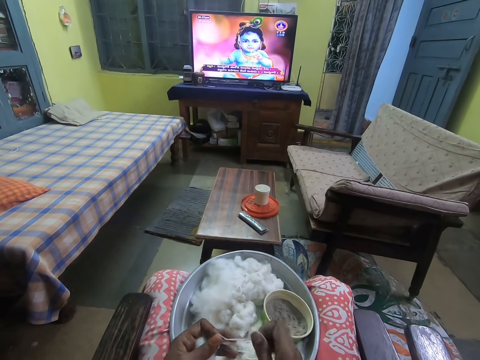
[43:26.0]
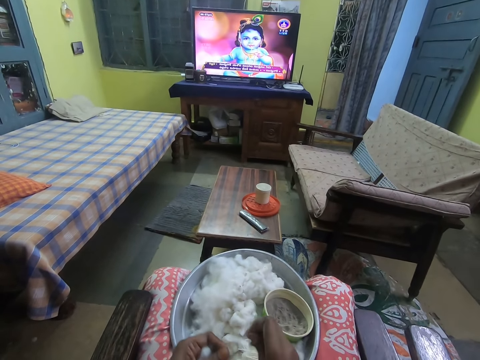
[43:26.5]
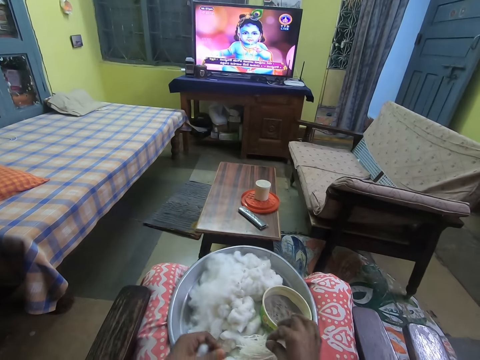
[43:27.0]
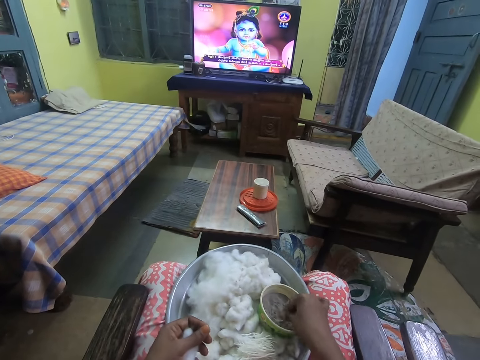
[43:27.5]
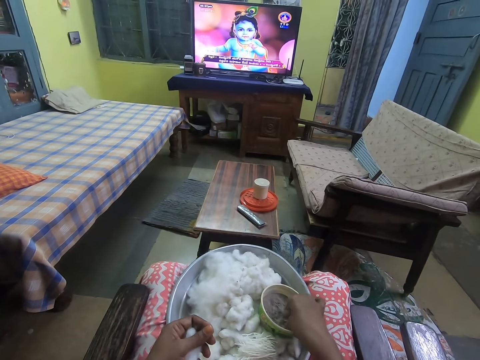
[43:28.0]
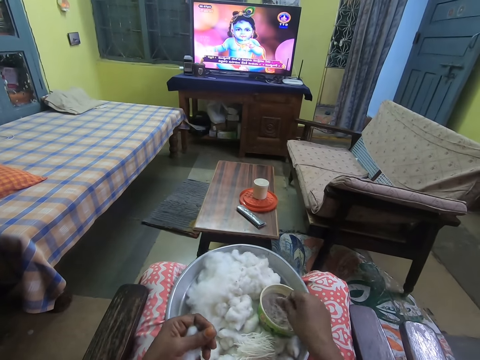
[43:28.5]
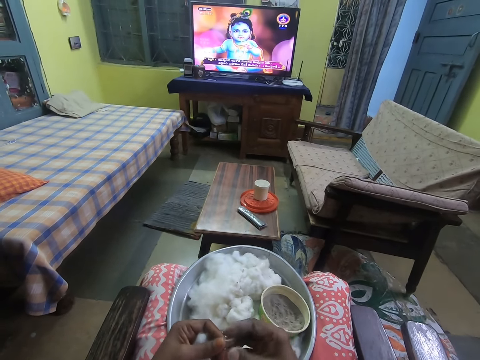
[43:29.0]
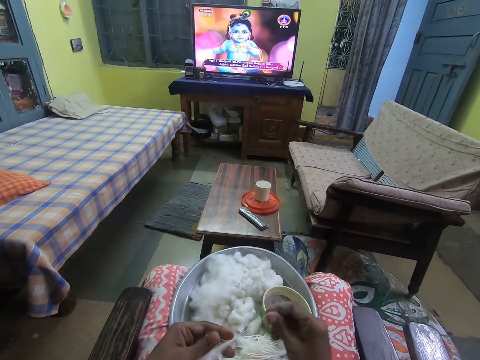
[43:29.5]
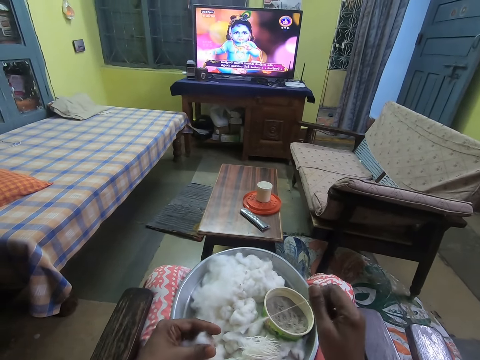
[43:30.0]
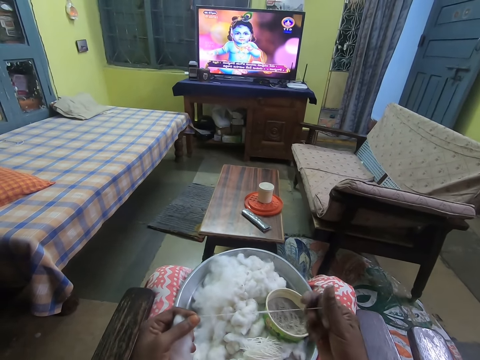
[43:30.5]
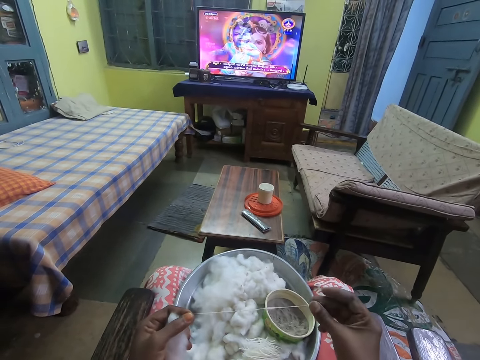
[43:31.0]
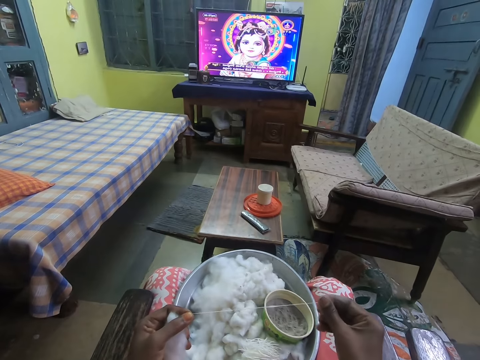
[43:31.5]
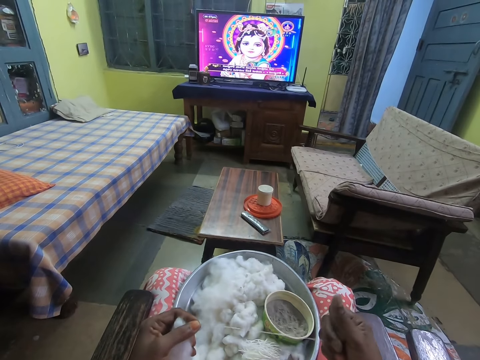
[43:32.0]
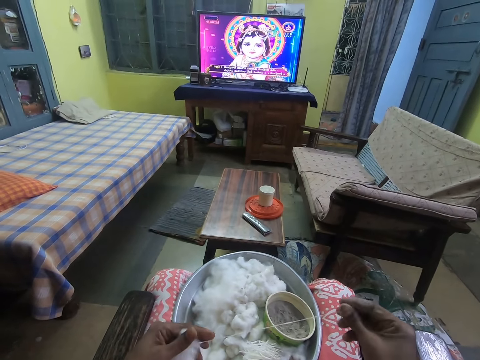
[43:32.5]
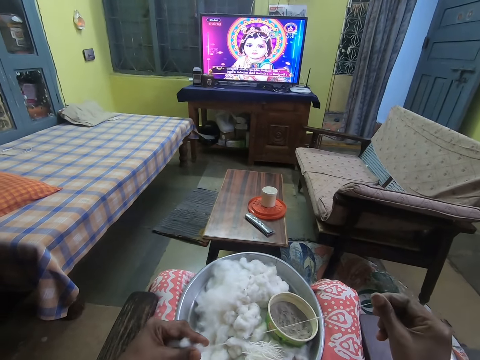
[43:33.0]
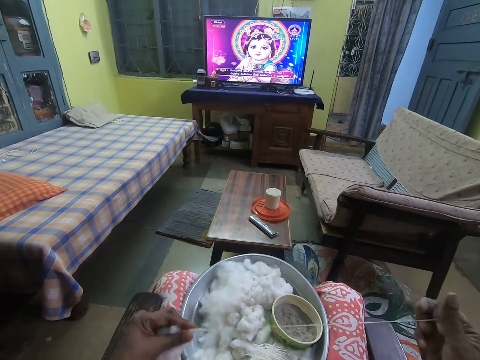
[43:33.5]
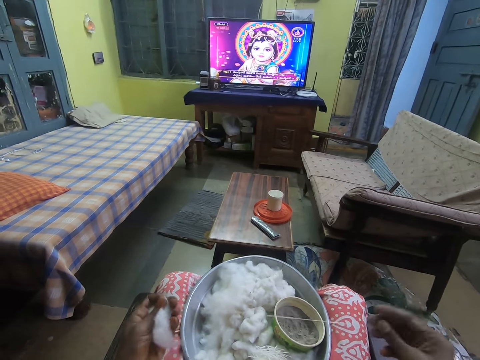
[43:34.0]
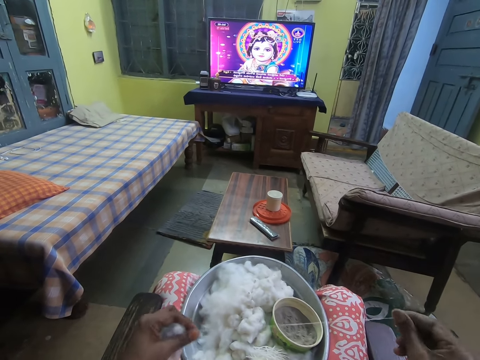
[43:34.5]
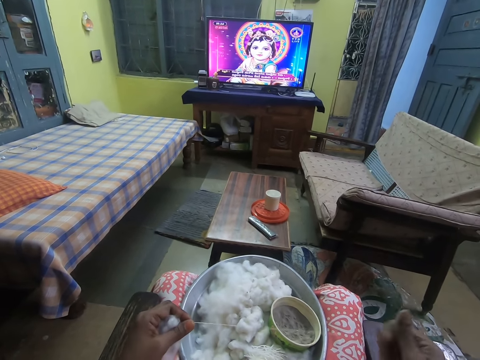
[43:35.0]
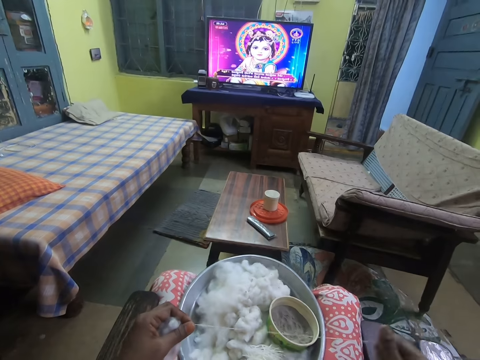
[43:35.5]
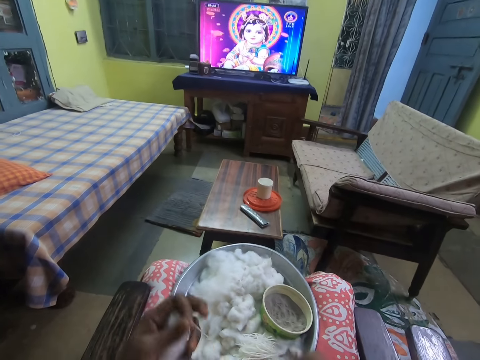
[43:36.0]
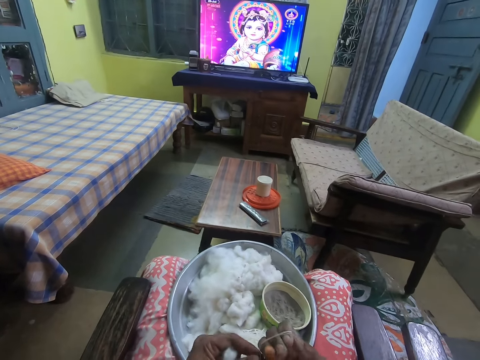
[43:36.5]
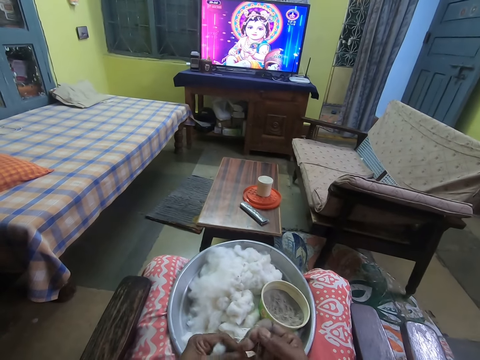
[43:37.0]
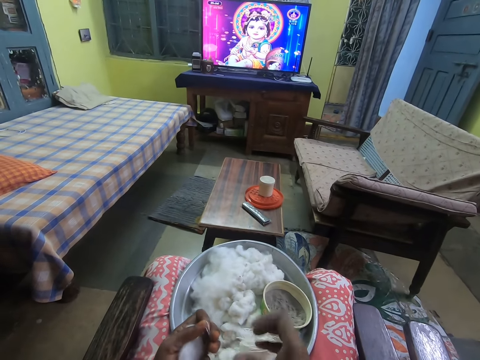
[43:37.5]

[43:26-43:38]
The camera wearer rubs her fingers on the ash in a bowl. She picks the cotton from her left hand with her right hand. She unwinds the cotton wool into thread. She rolls the cotton with both hands.

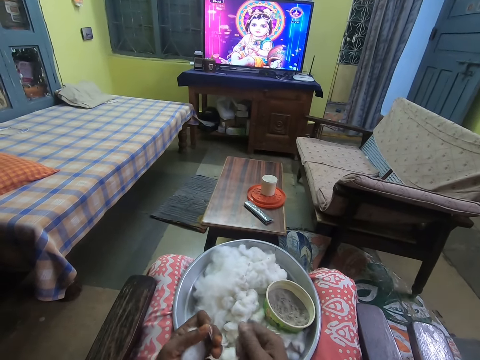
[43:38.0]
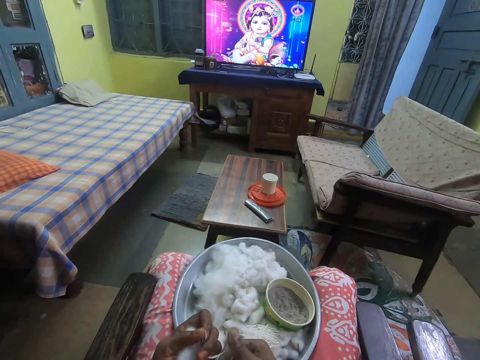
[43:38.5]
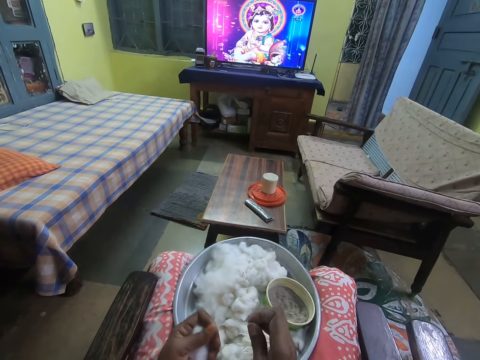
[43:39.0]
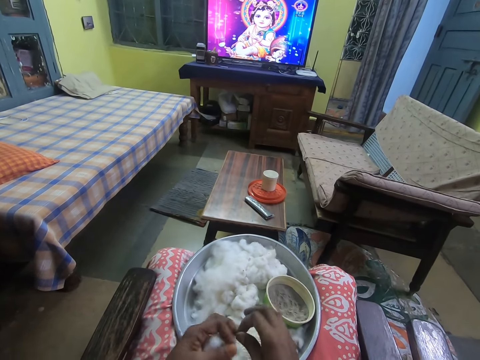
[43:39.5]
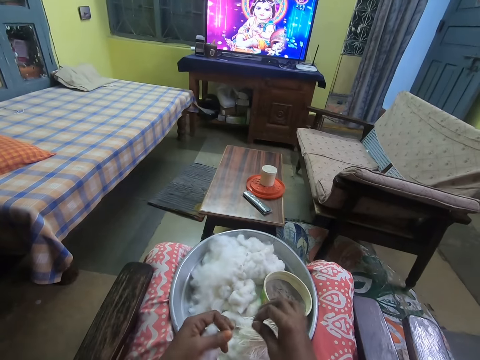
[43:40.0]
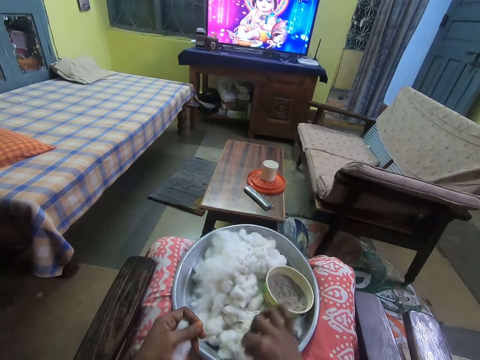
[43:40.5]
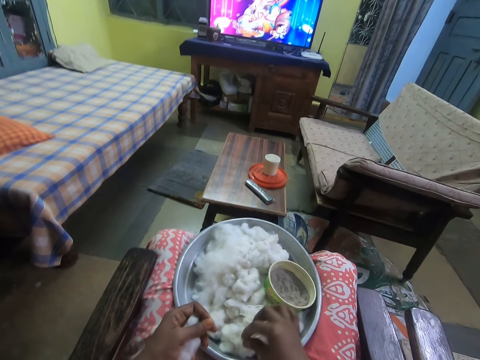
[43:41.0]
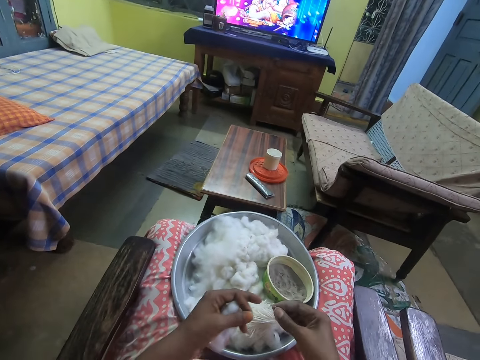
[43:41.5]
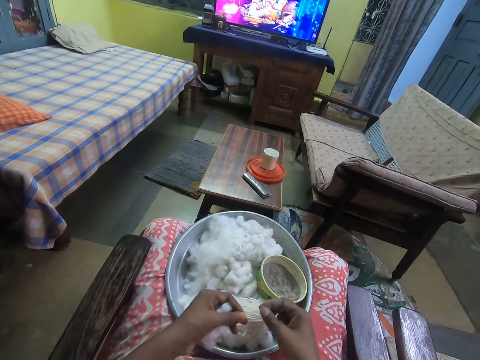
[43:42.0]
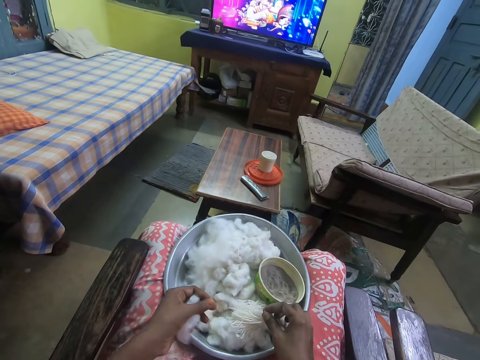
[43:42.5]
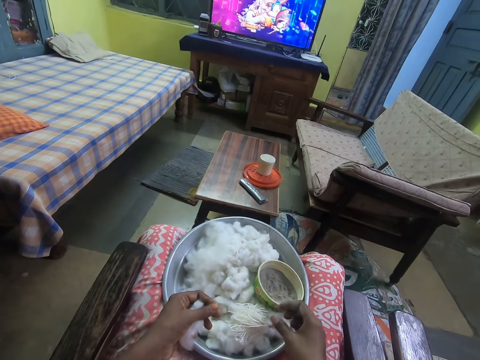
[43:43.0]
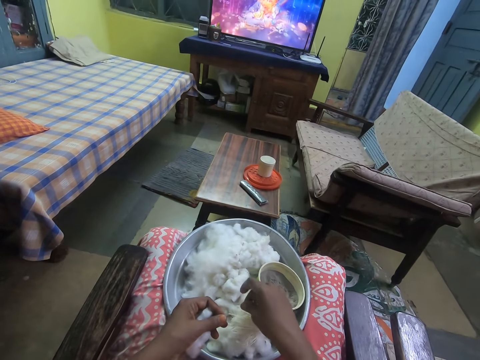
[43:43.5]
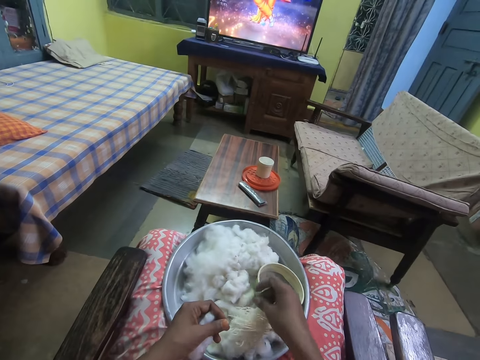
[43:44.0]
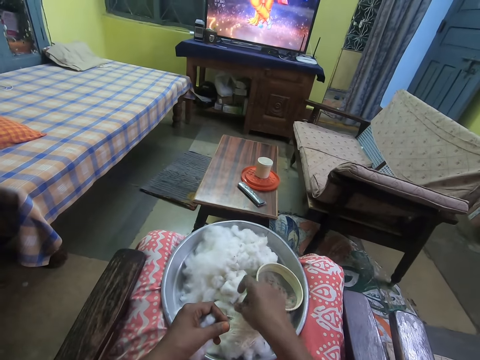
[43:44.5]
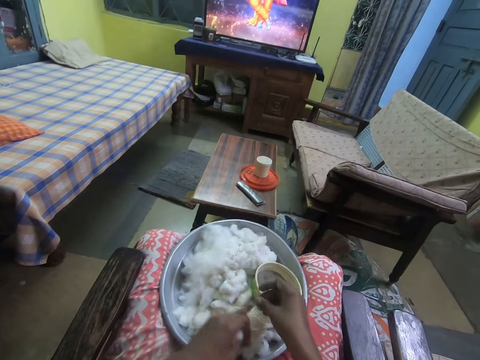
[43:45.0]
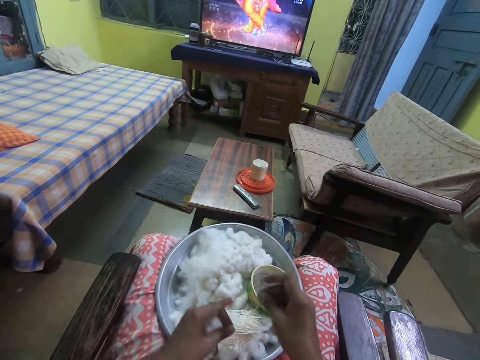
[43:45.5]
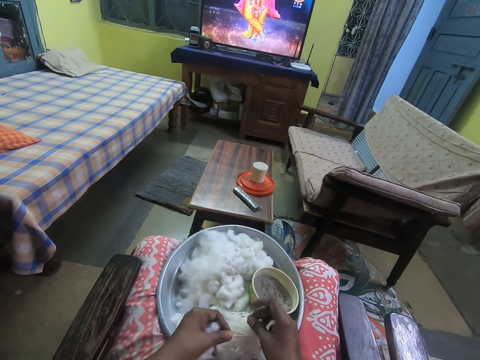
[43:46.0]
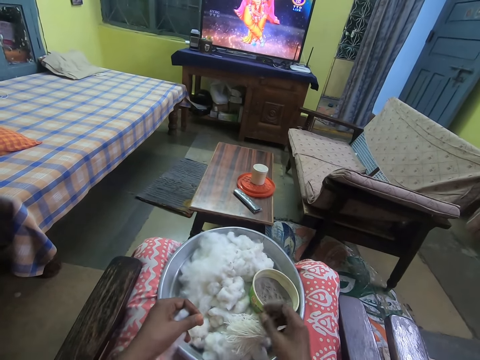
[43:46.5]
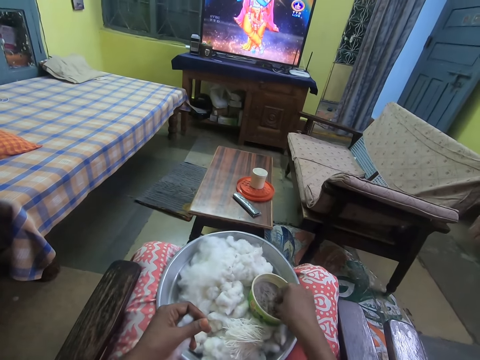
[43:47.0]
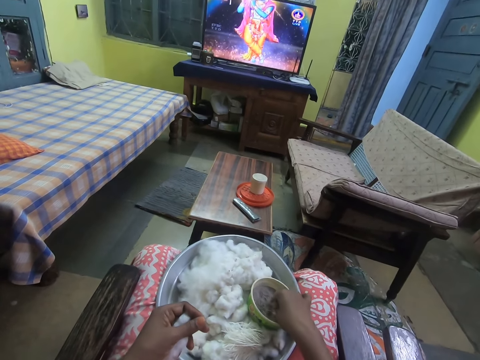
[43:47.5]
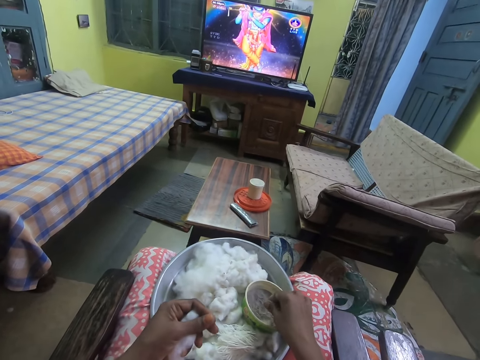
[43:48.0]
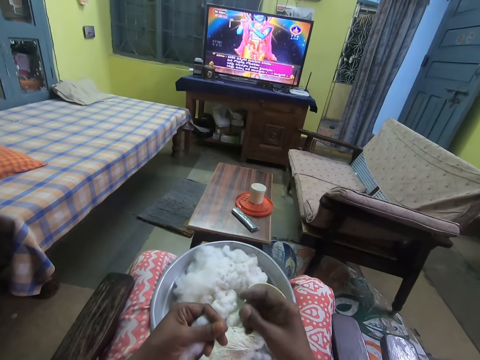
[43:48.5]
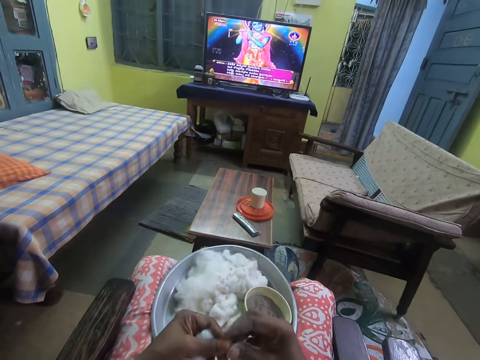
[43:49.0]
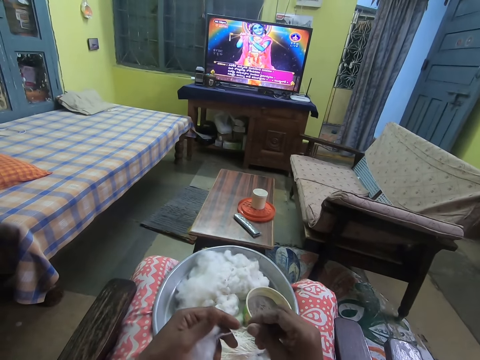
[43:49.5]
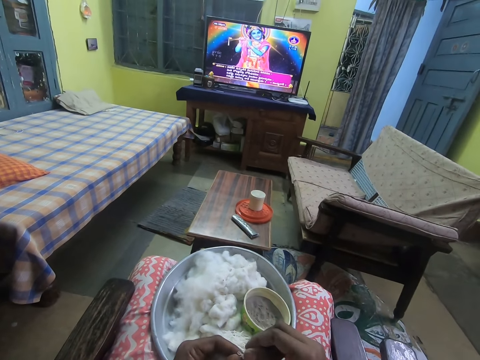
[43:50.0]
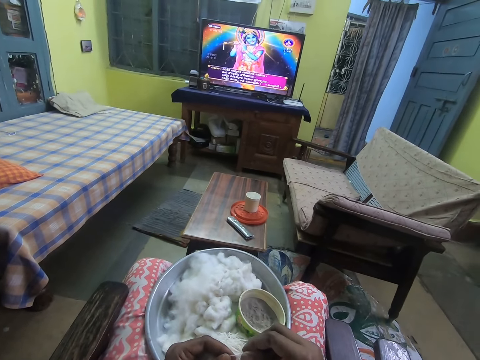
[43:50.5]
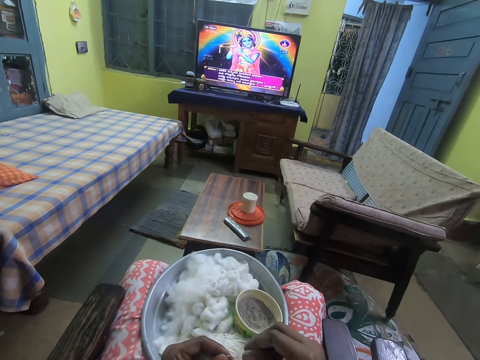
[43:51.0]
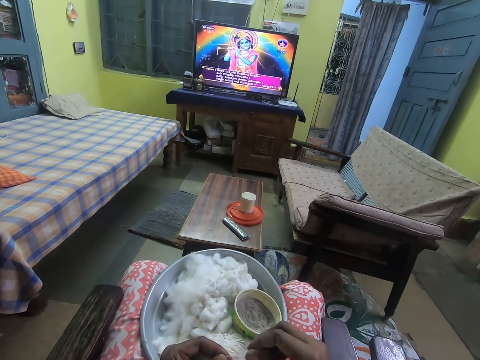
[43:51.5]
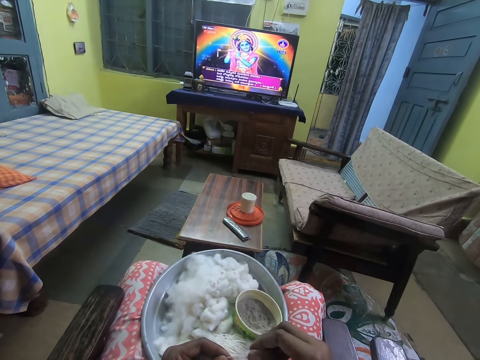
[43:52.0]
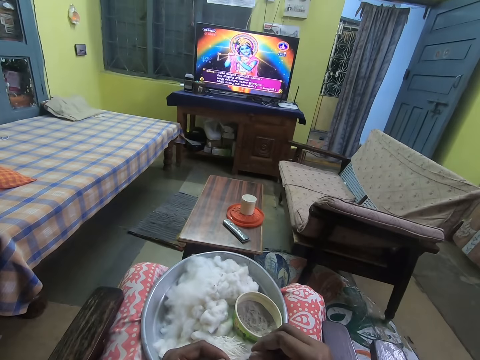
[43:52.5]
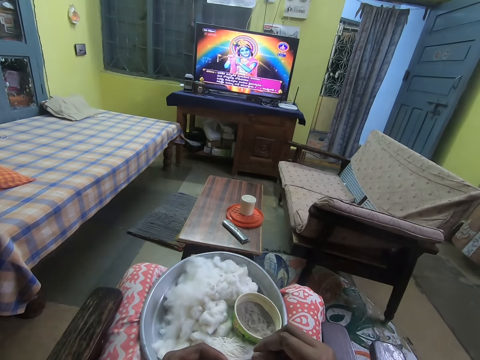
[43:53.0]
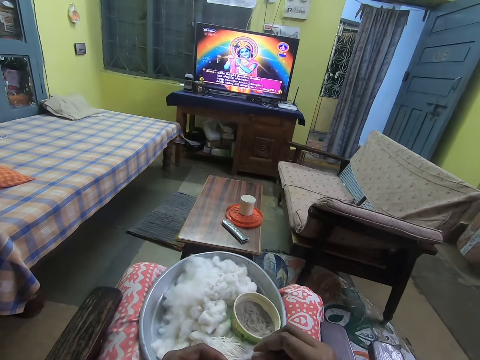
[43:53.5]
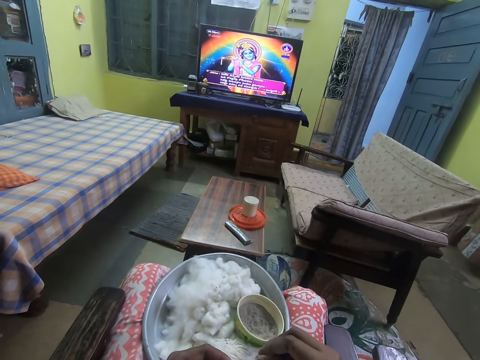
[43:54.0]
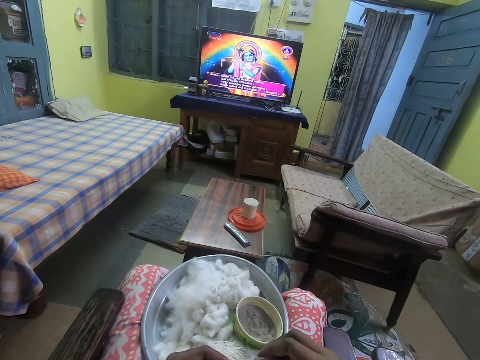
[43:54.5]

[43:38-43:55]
The camera wearer drops the rolled cotton on the tray on her laps with her right hand. She picks the rolled cotton on the tray with her right hand and touches the cotton in her right hand. She touches the ashes in the bowl on the tray with her right hand. She picks the cotton from her left hand with her right hand. She unwinds the cotton wool into thread.
